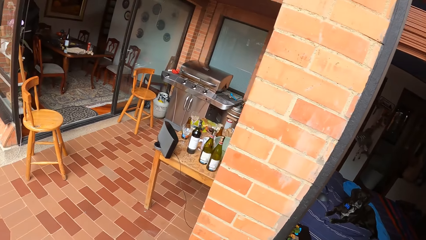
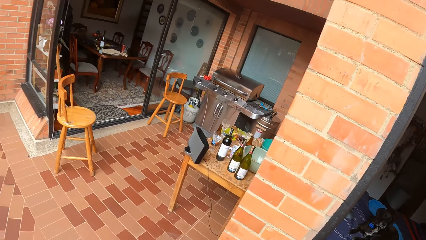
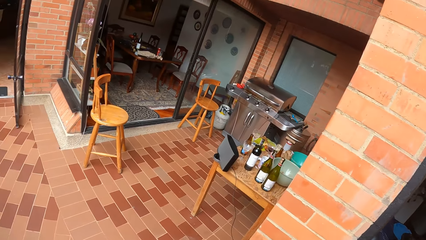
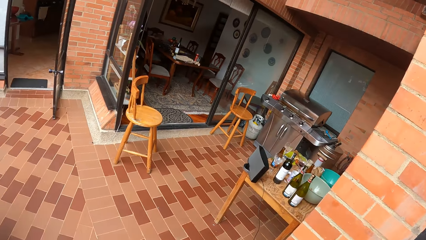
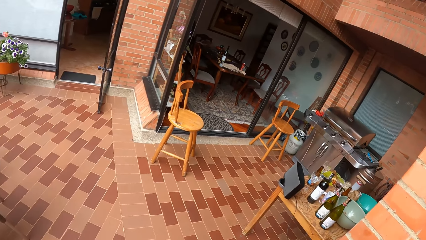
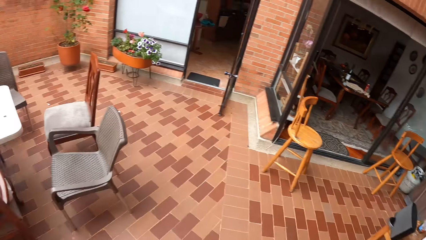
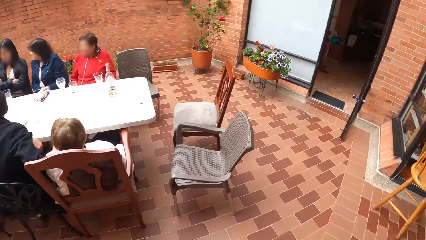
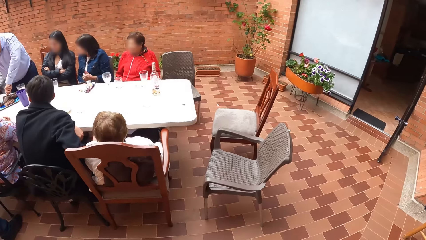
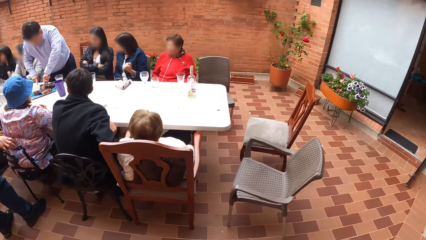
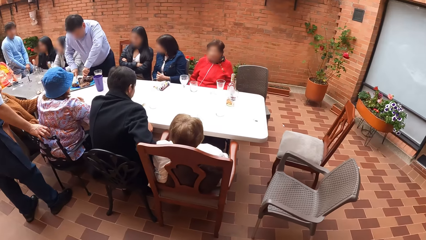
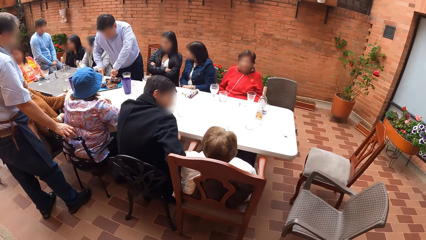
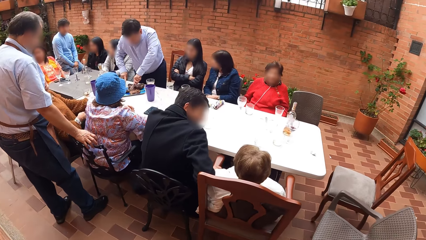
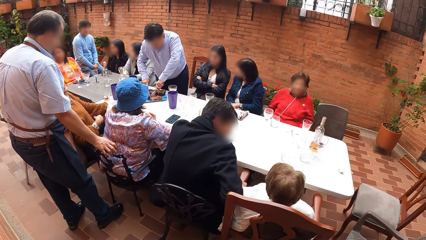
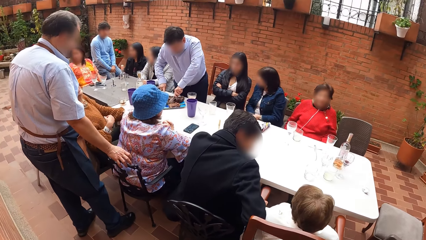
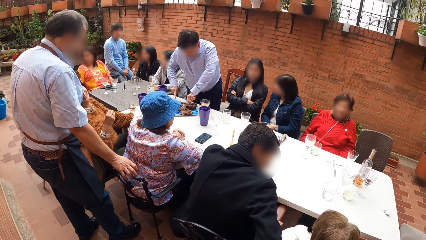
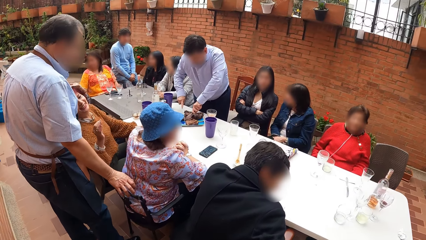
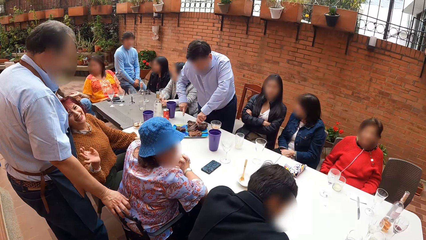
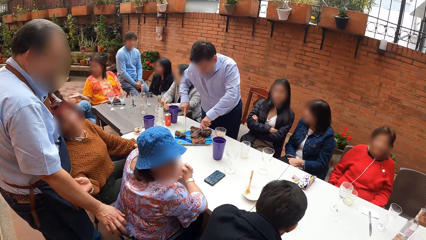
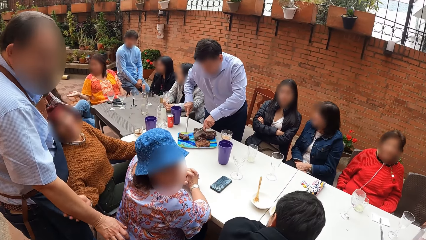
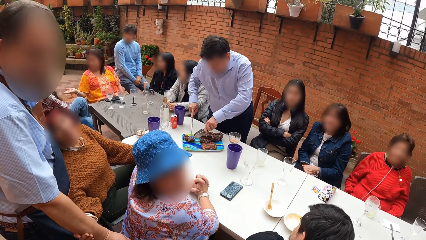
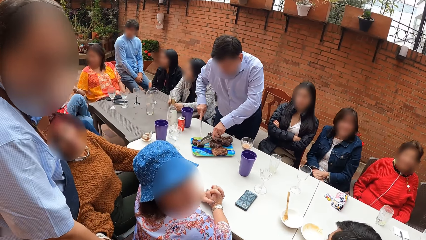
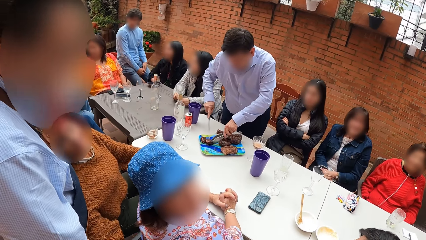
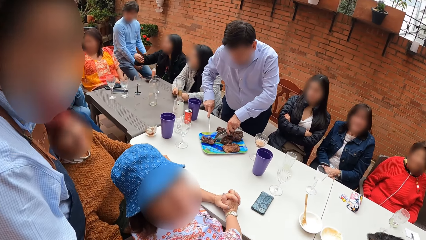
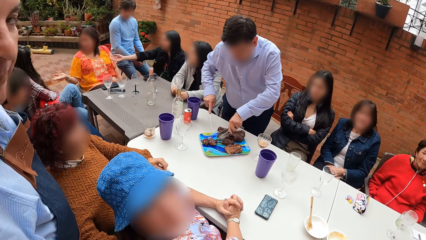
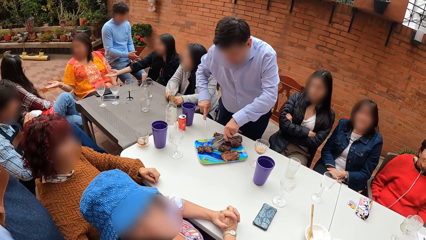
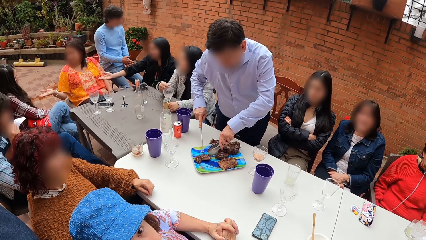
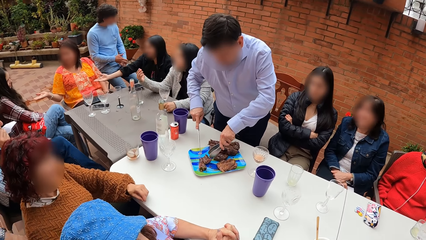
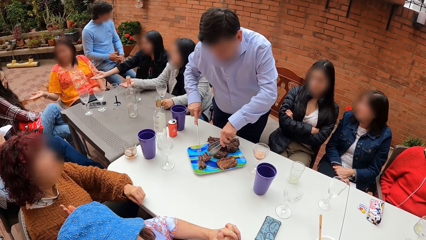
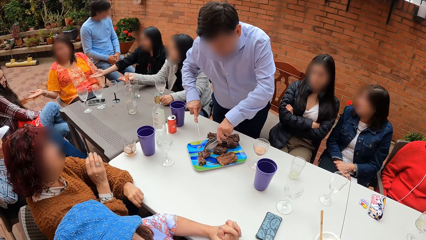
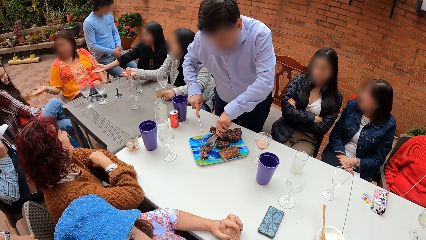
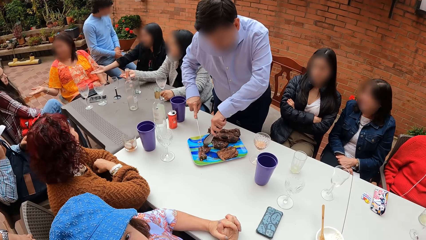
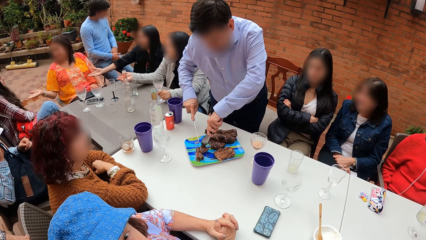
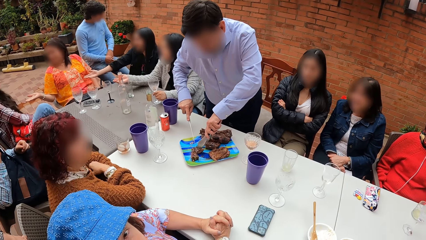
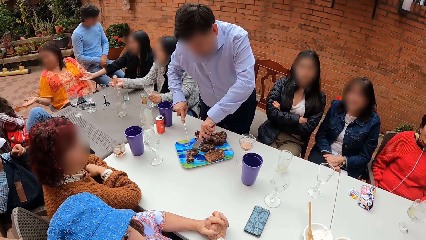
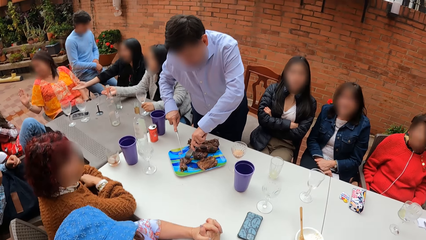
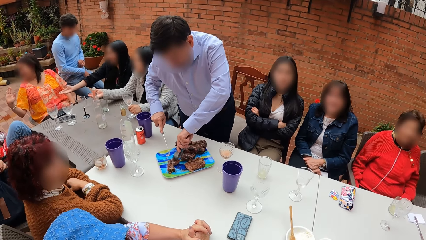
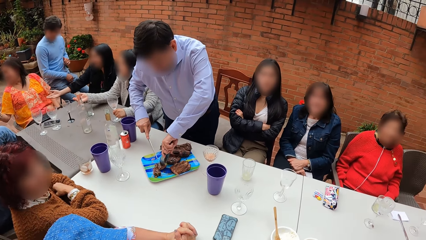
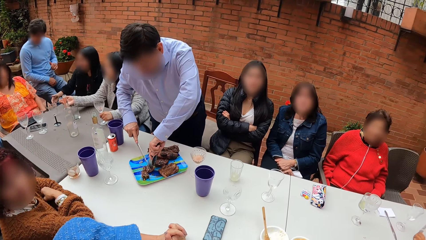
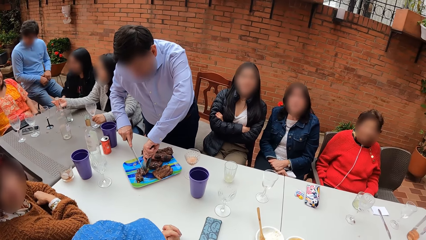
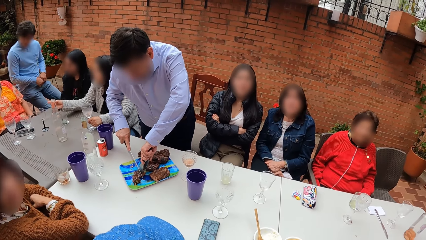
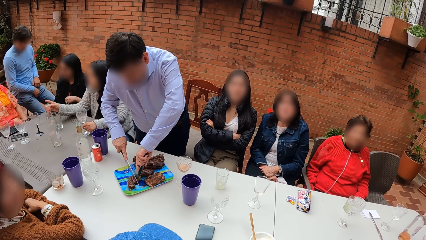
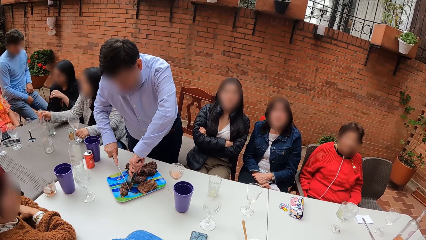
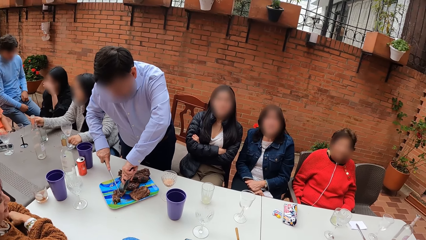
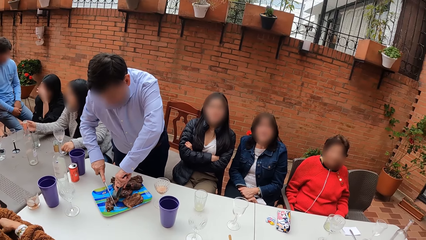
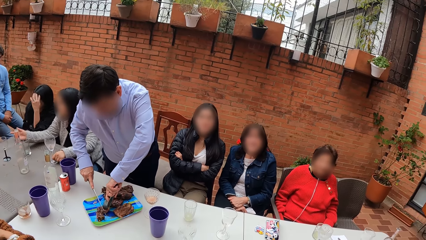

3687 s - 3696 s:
A group of people converse at a table. A man cuts meat on a tray on the table with both a knife and fork. A woman touches another man with her right hand. The camera wearer walks on the floor.
